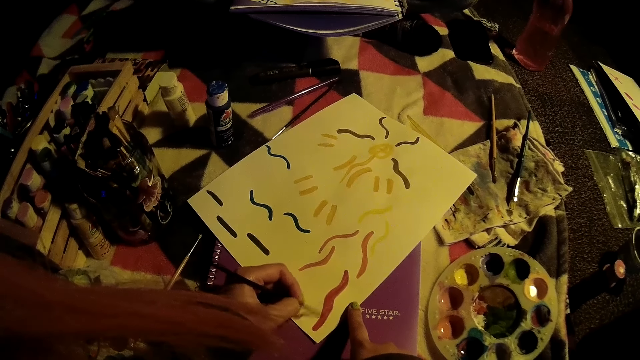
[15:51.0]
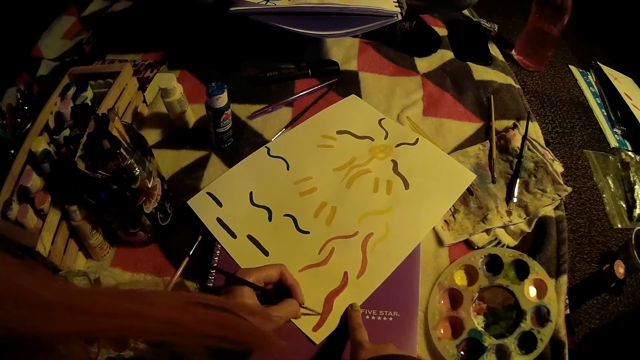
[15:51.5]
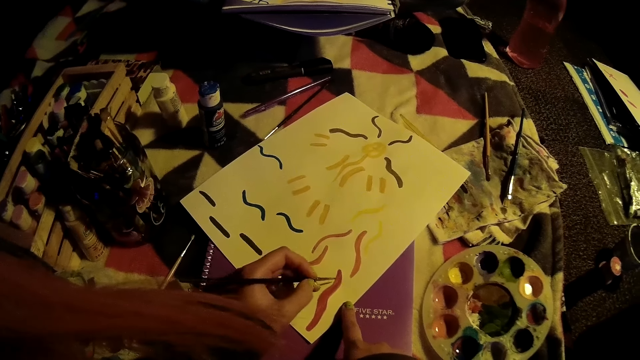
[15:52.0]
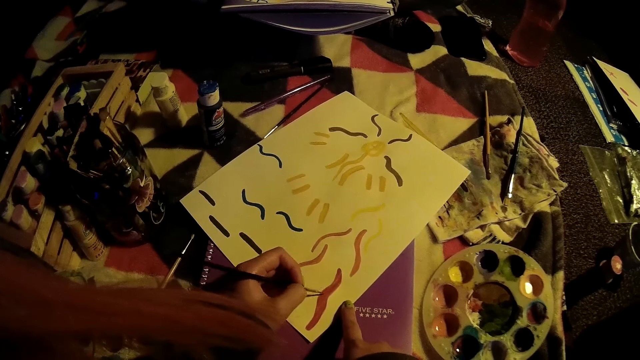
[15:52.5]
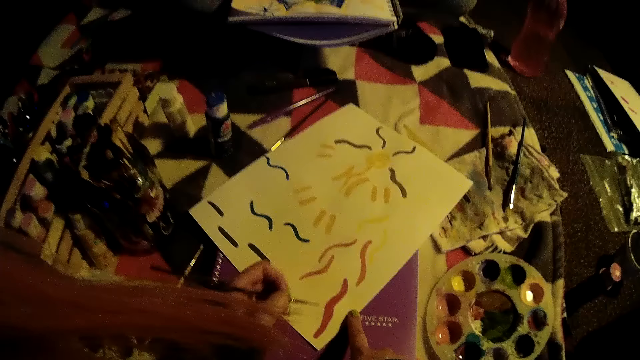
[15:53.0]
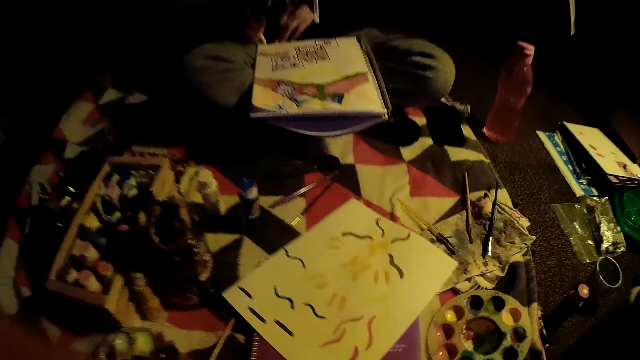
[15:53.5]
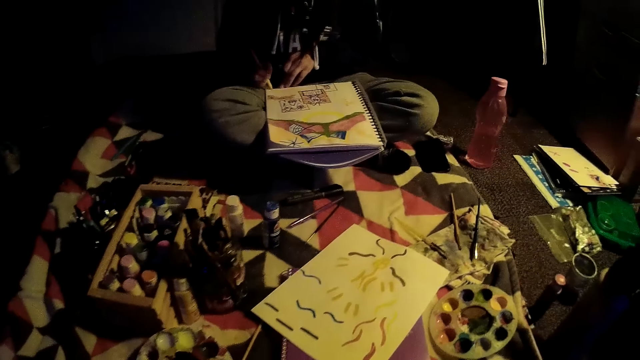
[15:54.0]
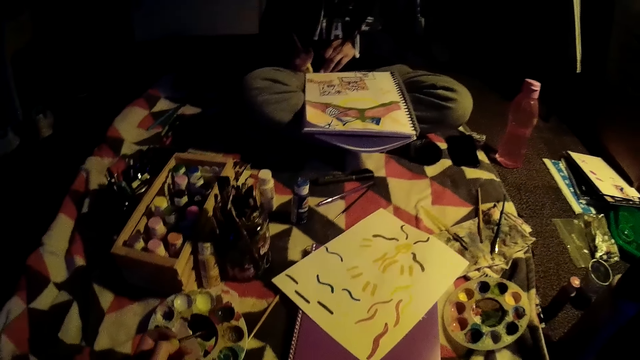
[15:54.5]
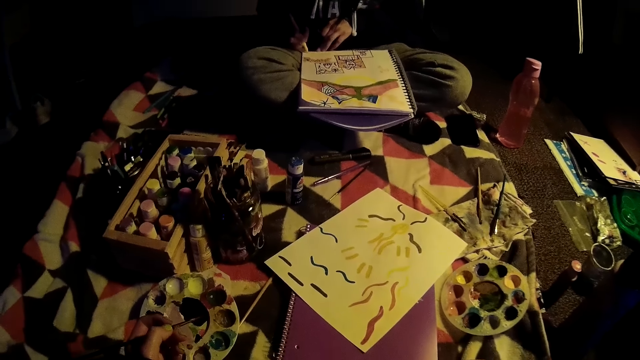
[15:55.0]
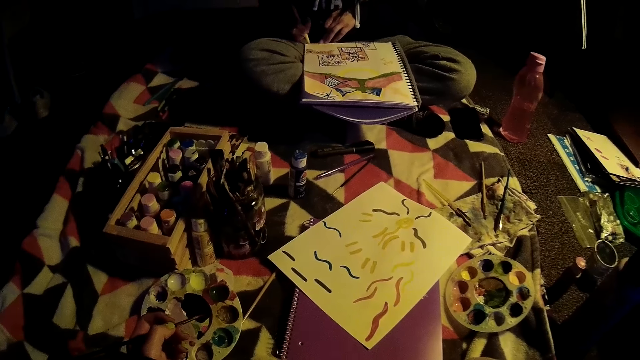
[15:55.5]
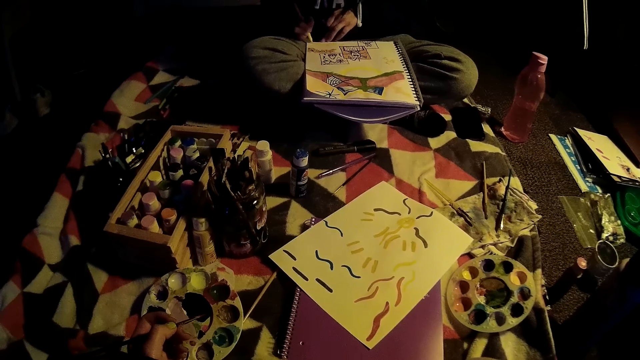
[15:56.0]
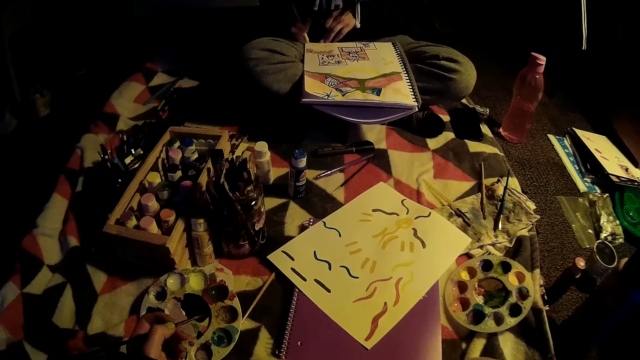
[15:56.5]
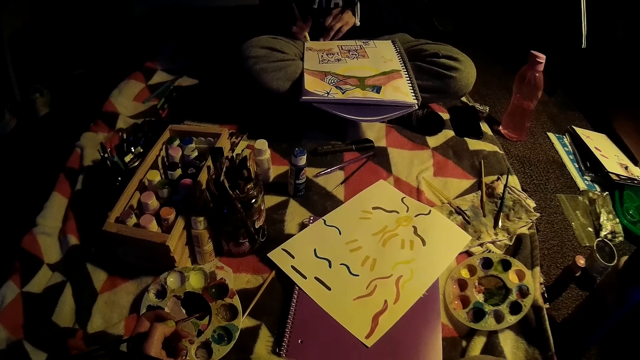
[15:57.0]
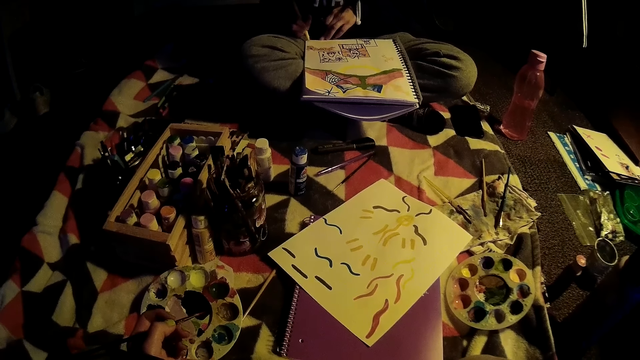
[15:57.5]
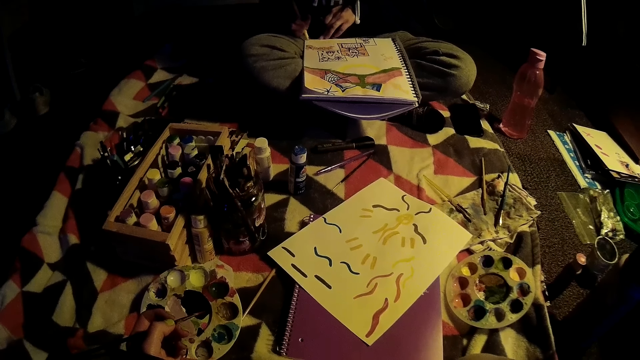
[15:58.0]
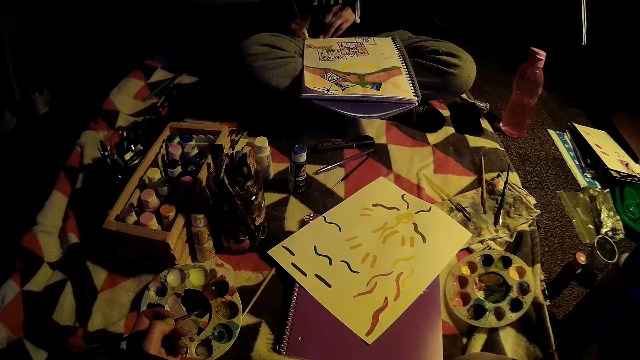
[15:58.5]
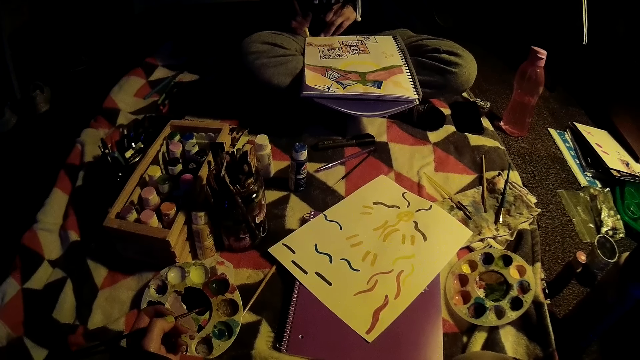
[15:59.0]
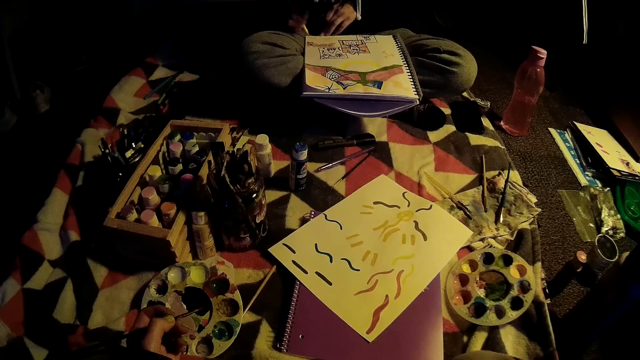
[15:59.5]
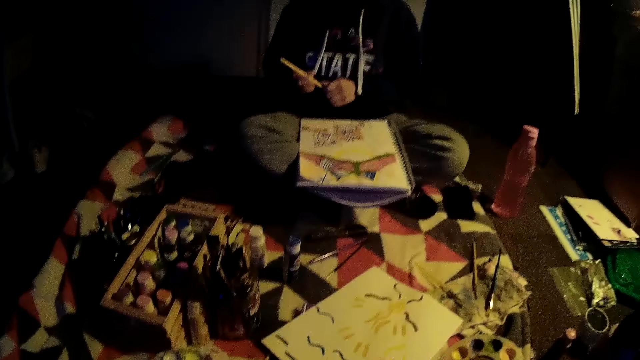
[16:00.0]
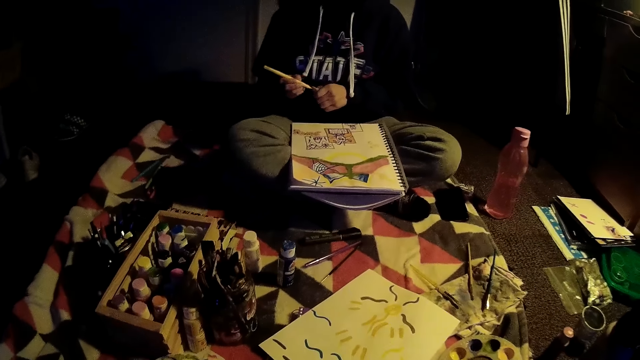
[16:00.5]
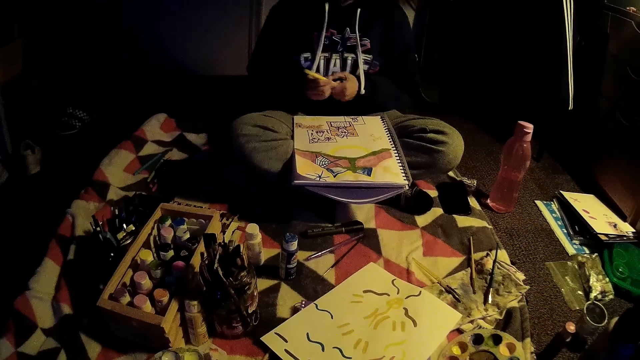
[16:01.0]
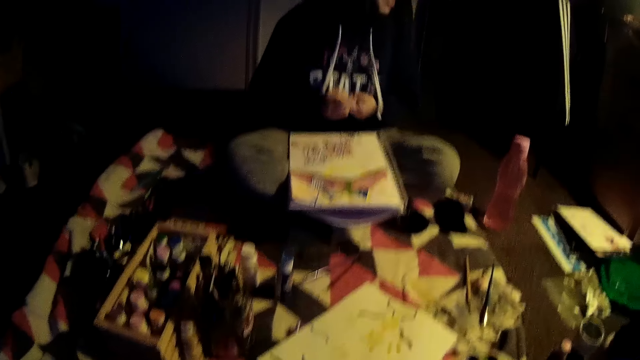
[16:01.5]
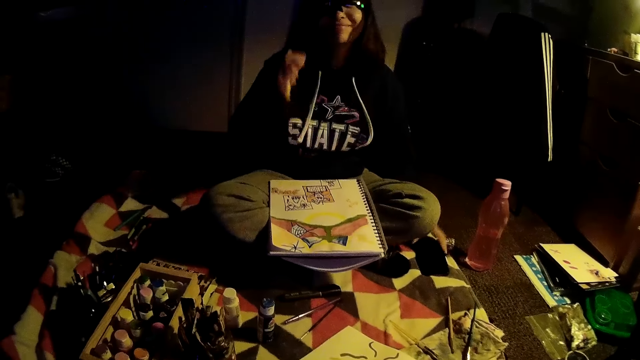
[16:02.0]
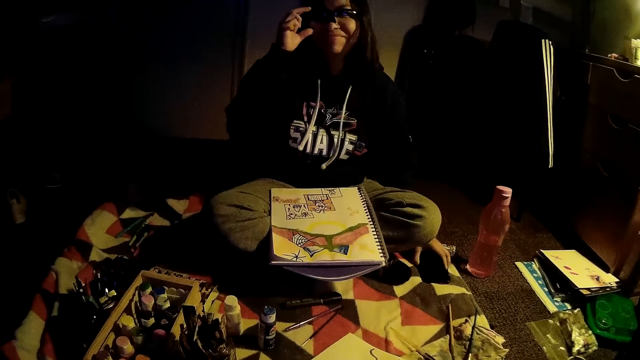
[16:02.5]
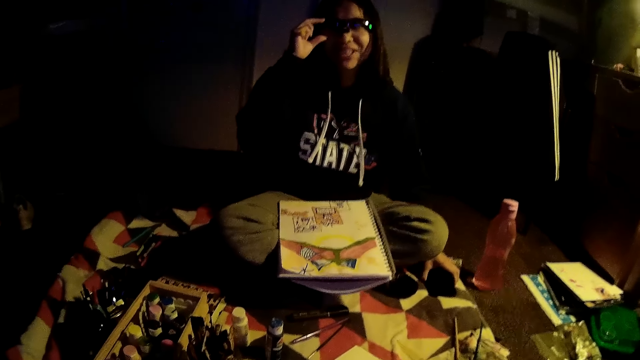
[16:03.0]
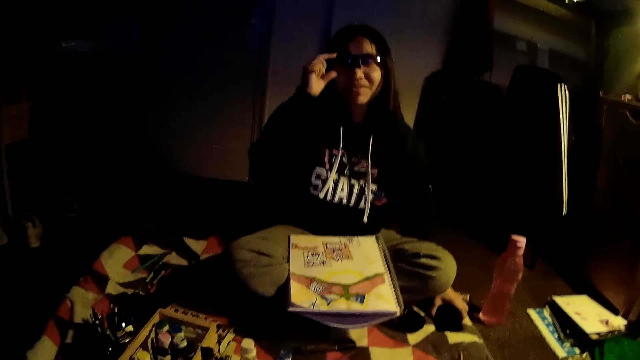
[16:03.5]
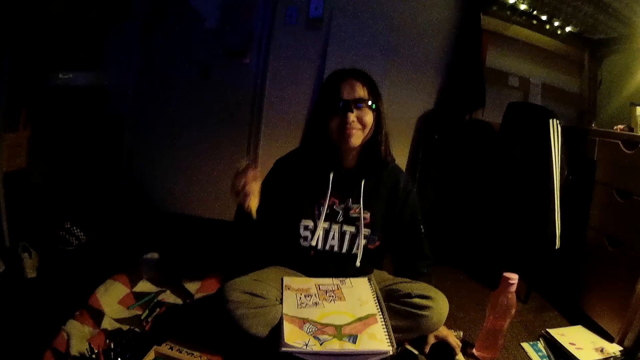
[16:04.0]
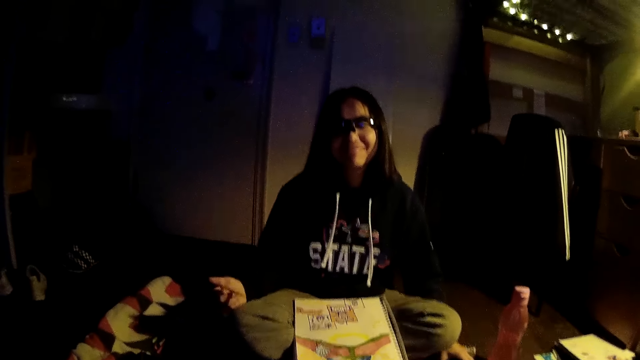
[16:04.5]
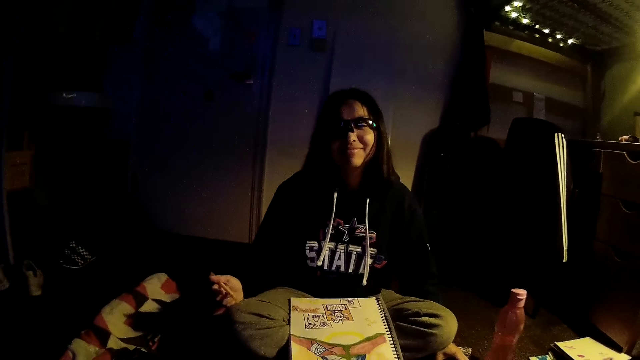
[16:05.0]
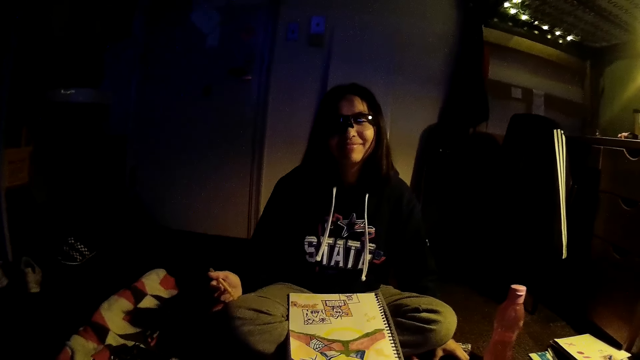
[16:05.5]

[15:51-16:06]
A woman draws on a paint book with her right hand. The woman covers a marker with its cover with both hands. The woman interacts with the camera wearer. The woman touches a mobile phone with her left hand and adjusts camera glasses with her right hand.

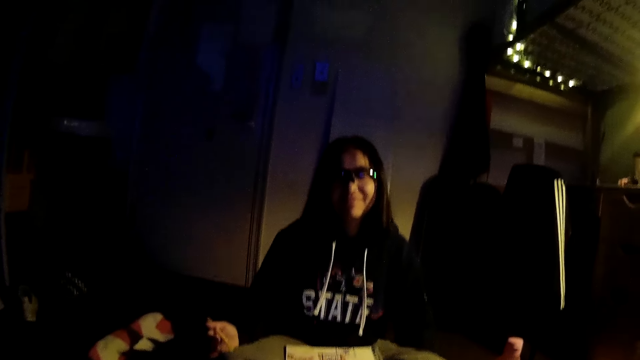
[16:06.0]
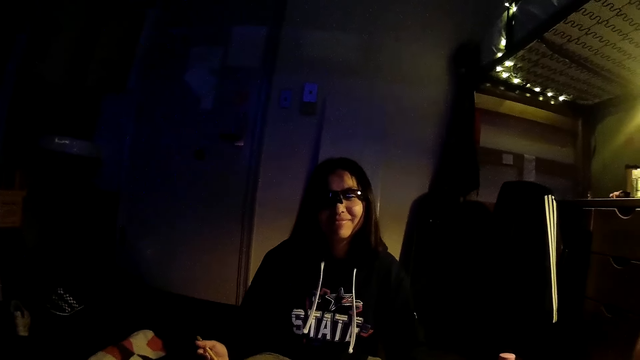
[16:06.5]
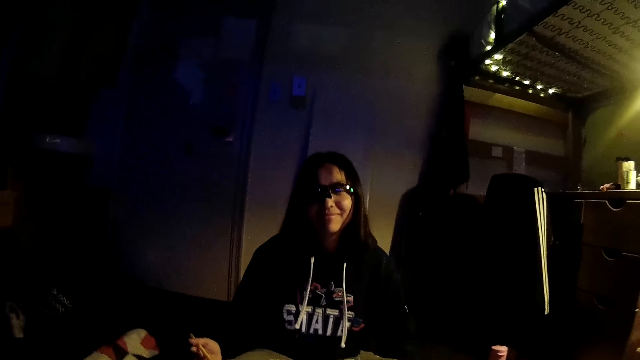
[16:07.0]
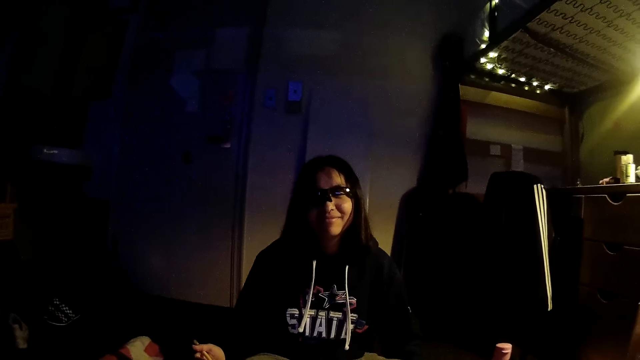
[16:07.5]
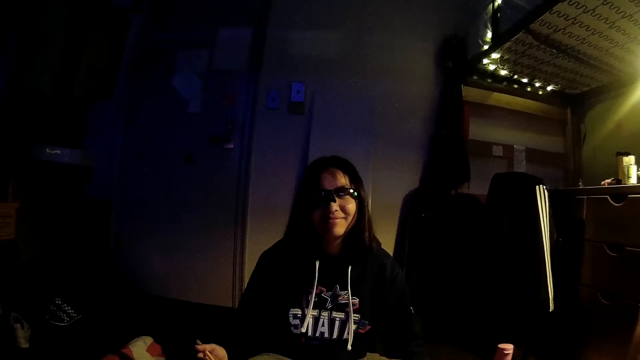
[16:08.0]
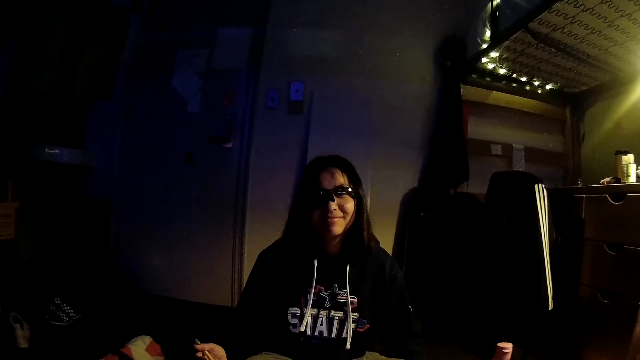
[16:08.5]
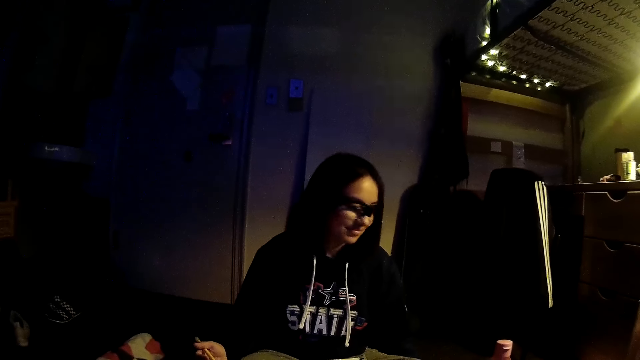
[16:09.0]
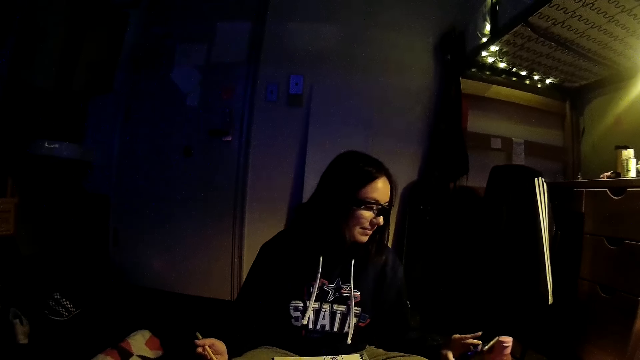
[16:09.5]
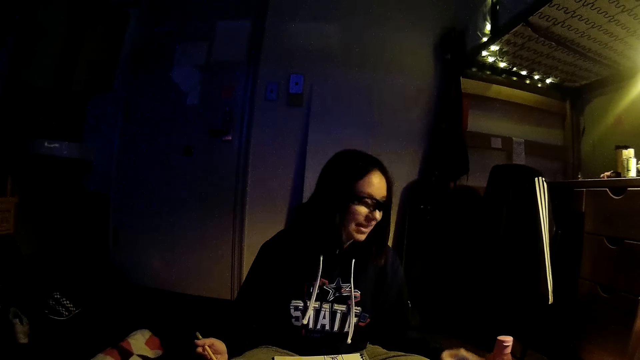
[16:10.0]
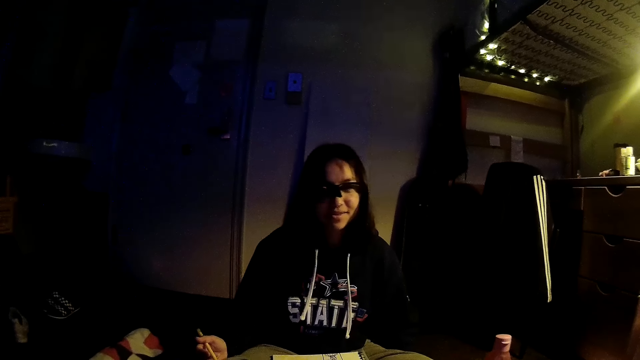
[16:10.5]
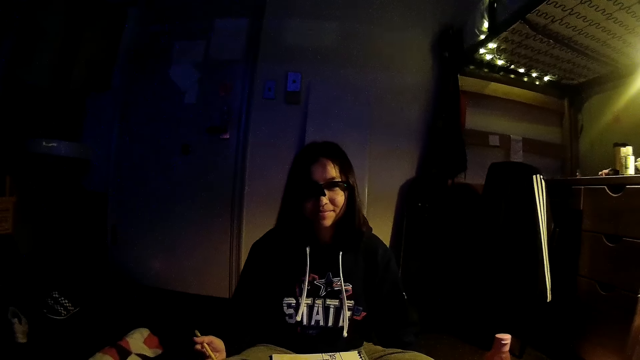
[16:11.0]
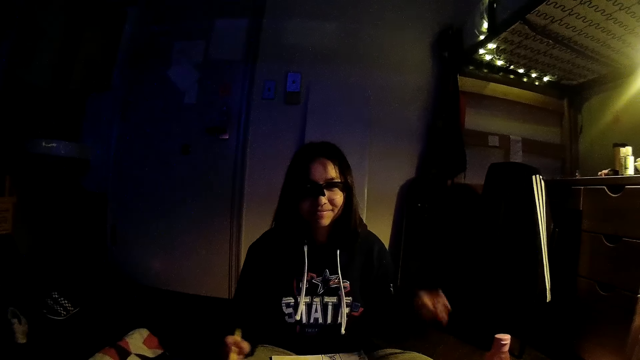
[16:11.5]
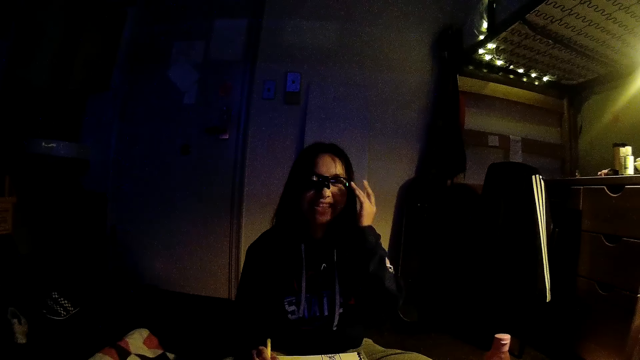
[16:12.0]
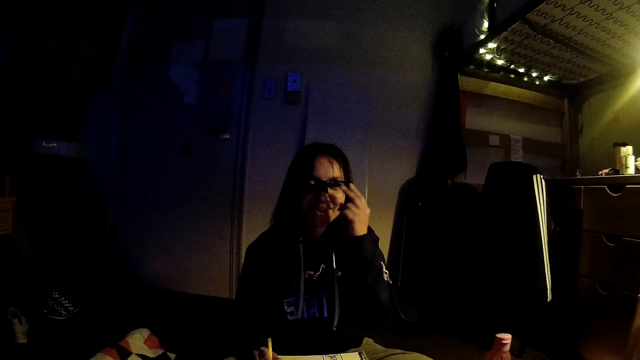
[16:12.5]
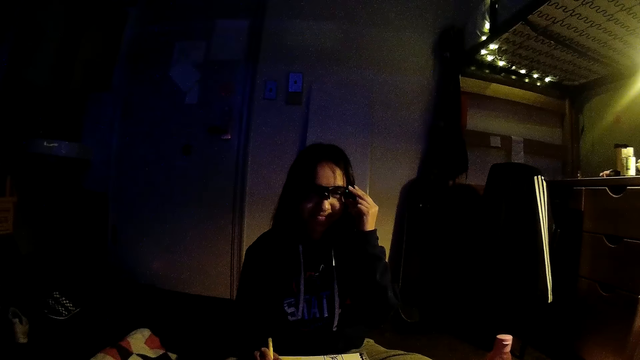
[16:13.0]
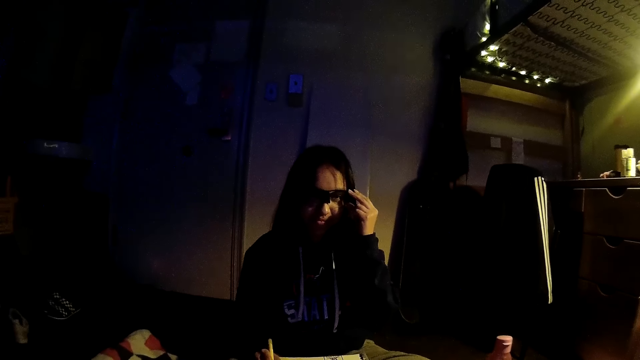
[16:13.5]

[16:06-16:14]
The woman picks up the mobile phone from the floor with her left hand. The woman adjusts the camera glasses with her left hand.
